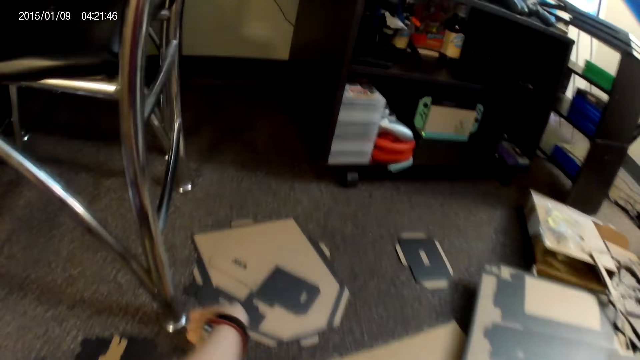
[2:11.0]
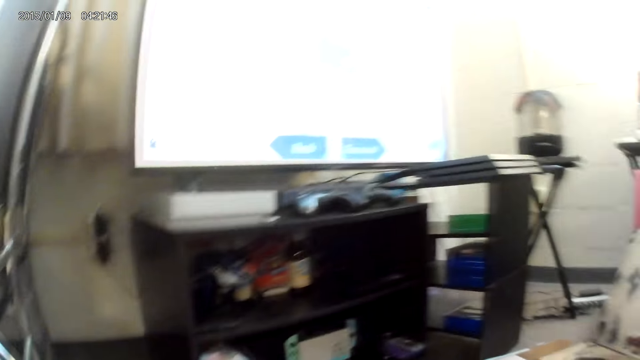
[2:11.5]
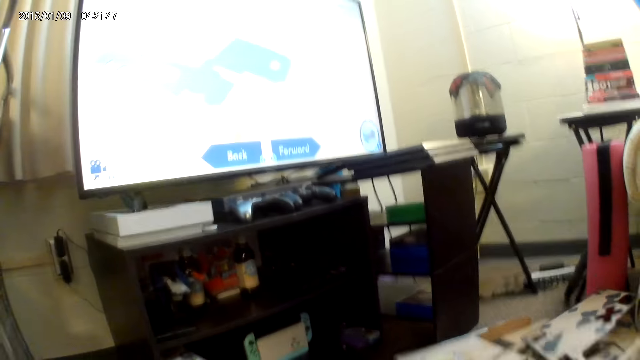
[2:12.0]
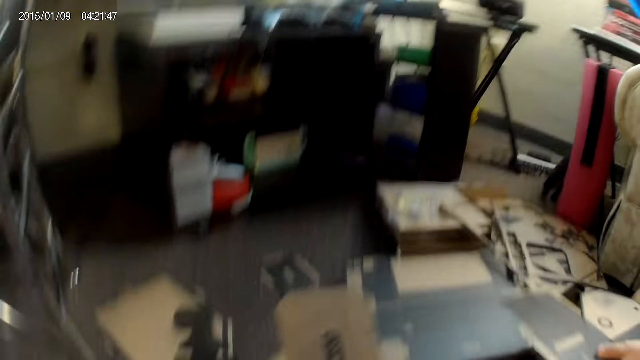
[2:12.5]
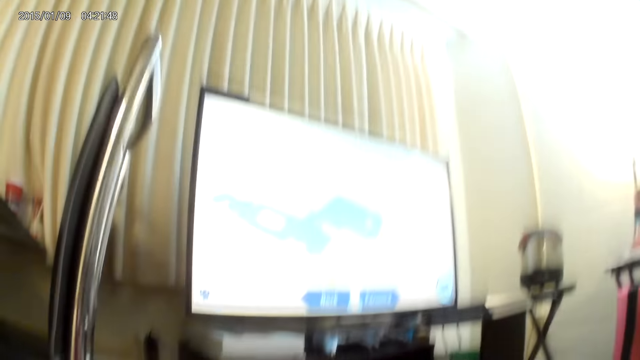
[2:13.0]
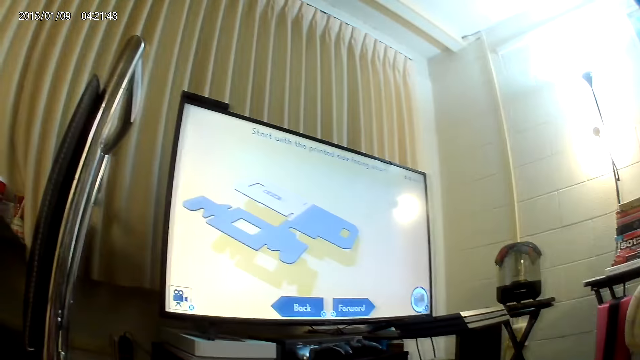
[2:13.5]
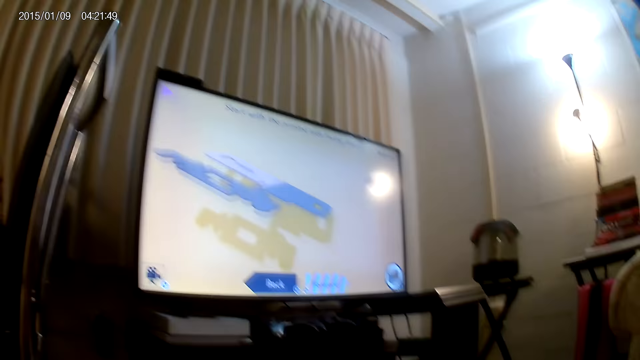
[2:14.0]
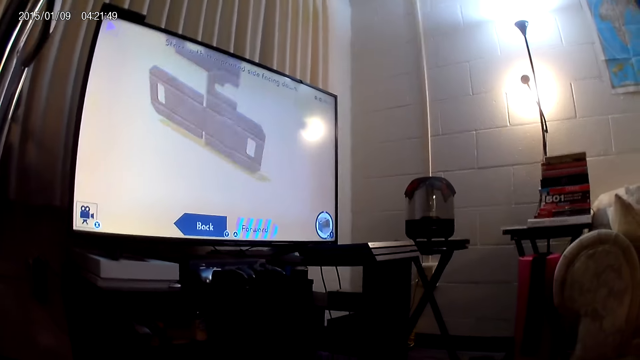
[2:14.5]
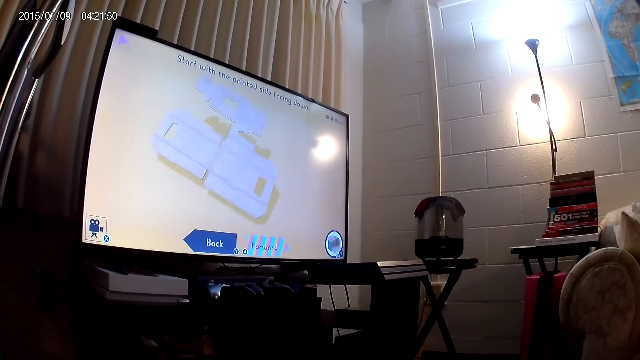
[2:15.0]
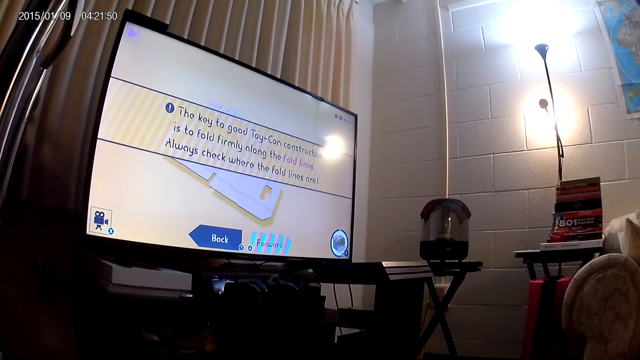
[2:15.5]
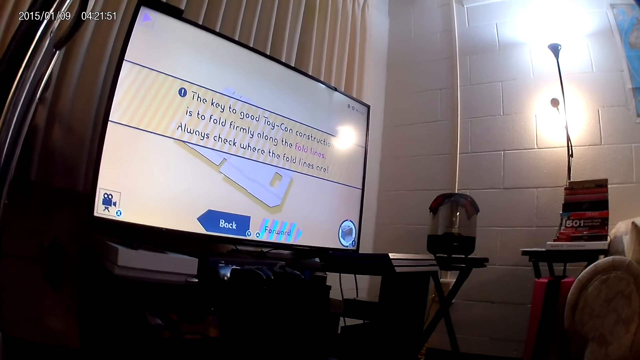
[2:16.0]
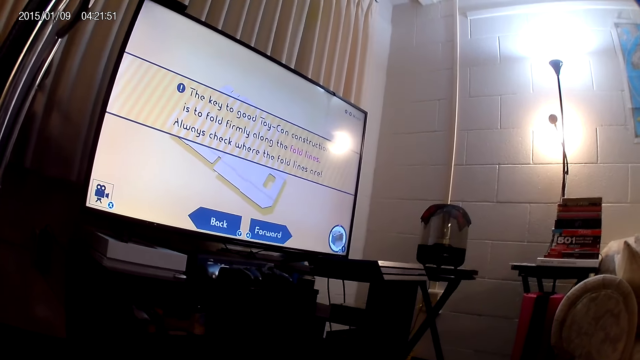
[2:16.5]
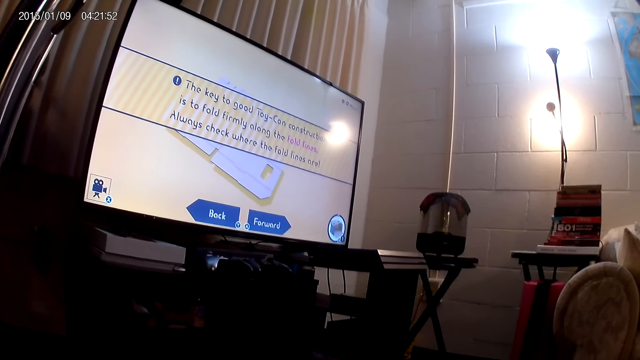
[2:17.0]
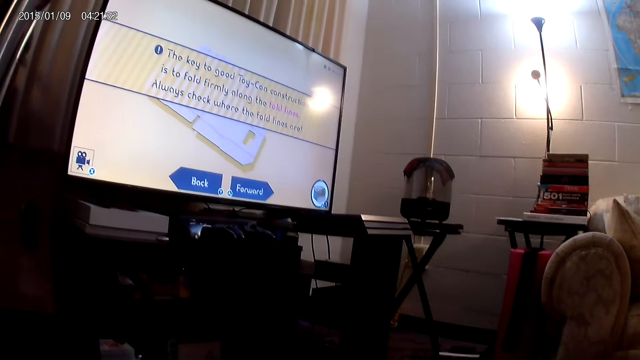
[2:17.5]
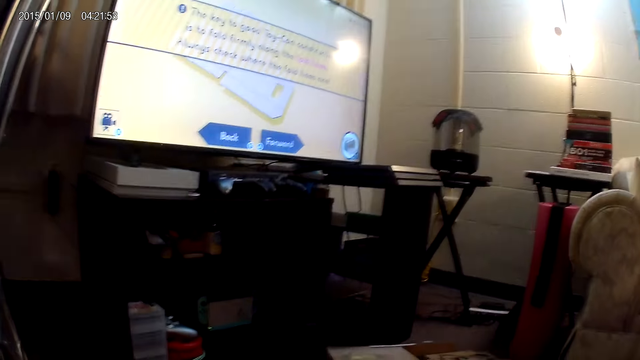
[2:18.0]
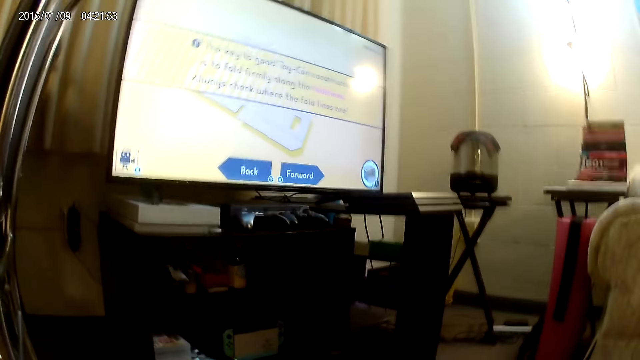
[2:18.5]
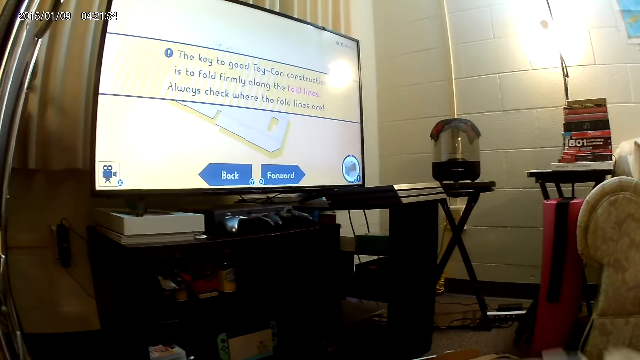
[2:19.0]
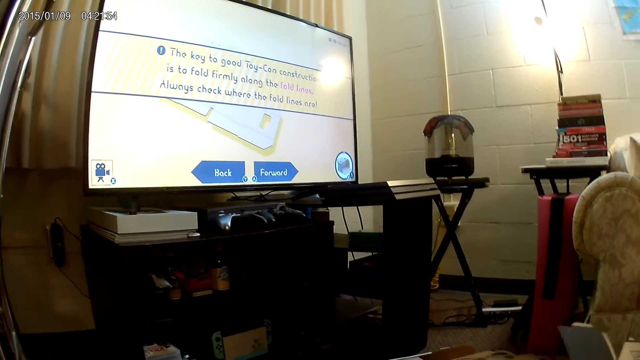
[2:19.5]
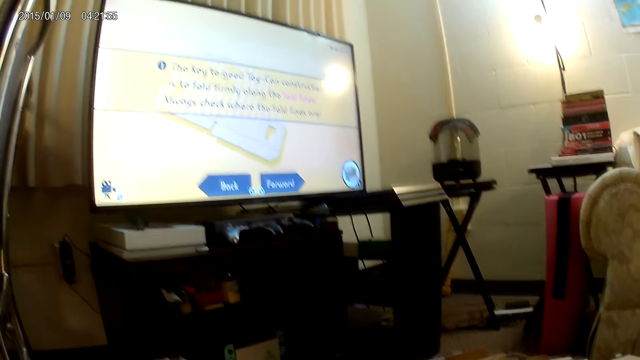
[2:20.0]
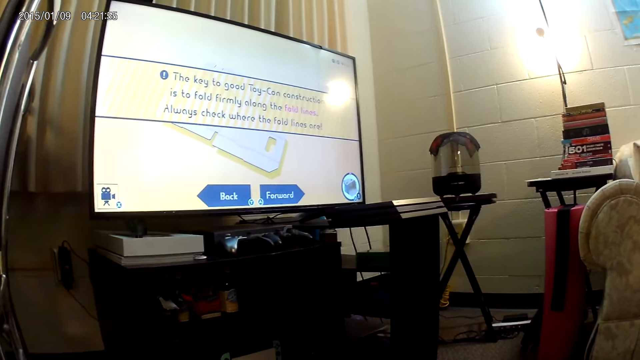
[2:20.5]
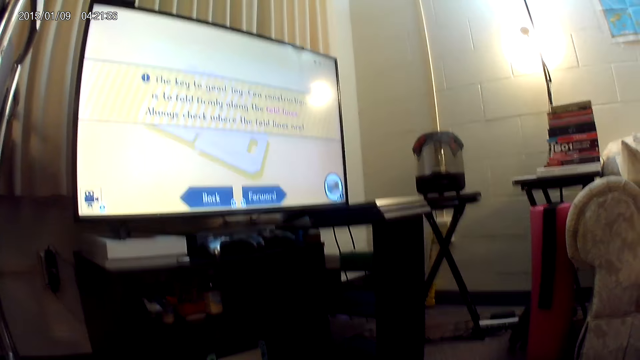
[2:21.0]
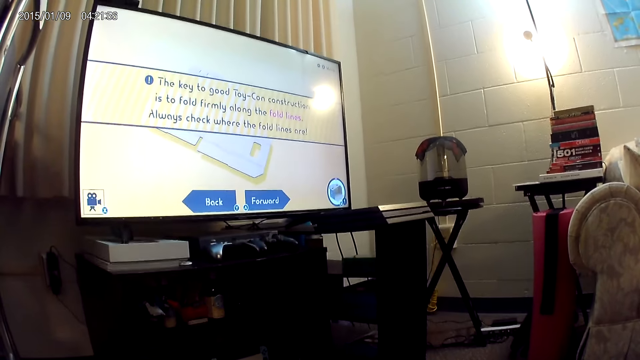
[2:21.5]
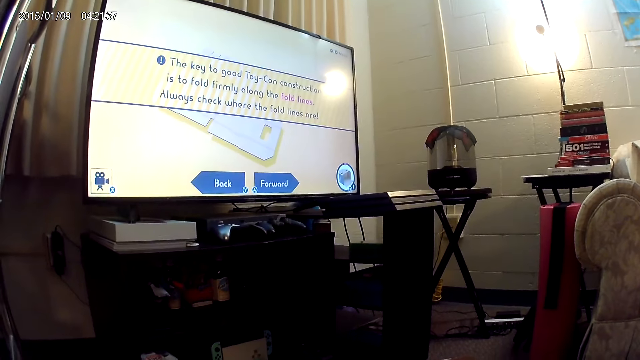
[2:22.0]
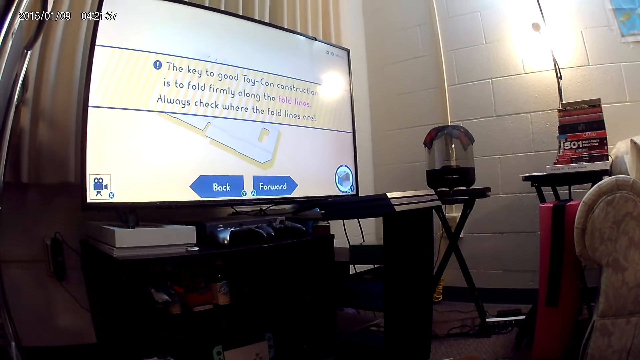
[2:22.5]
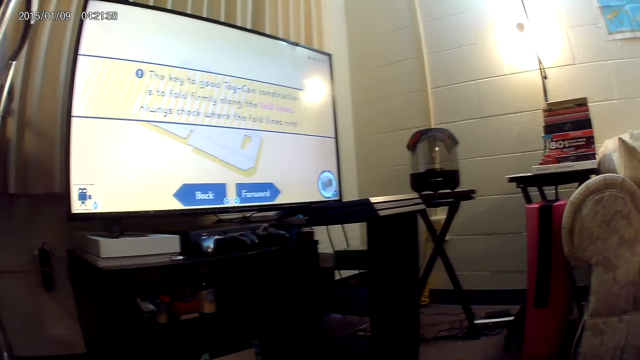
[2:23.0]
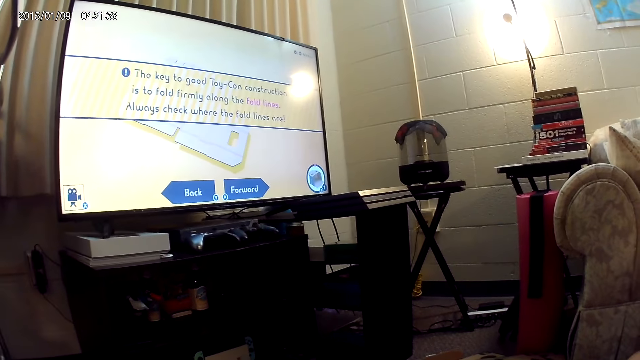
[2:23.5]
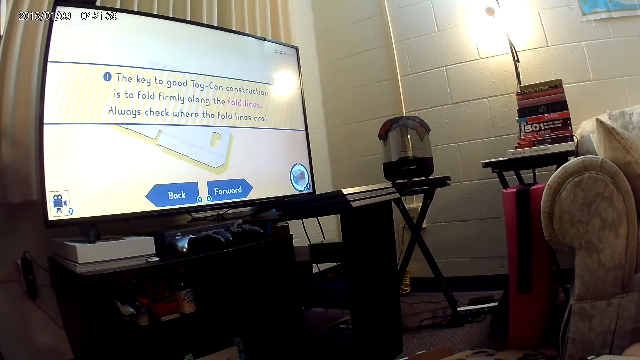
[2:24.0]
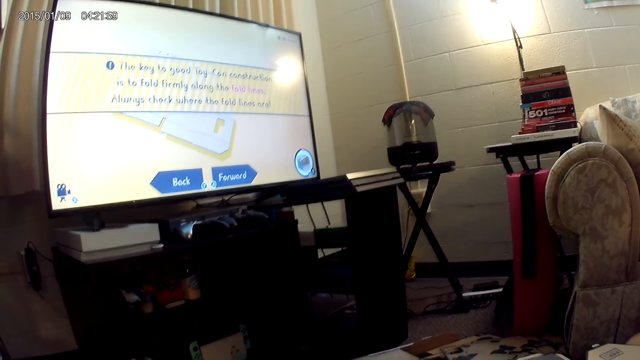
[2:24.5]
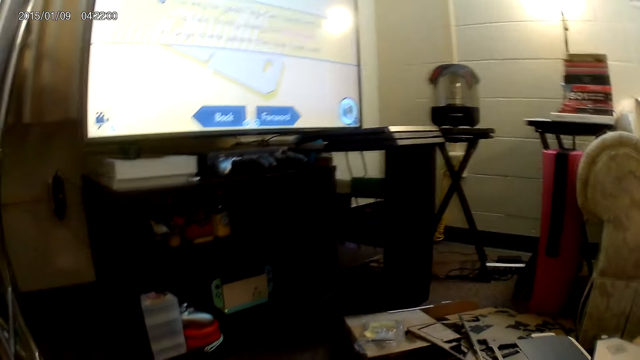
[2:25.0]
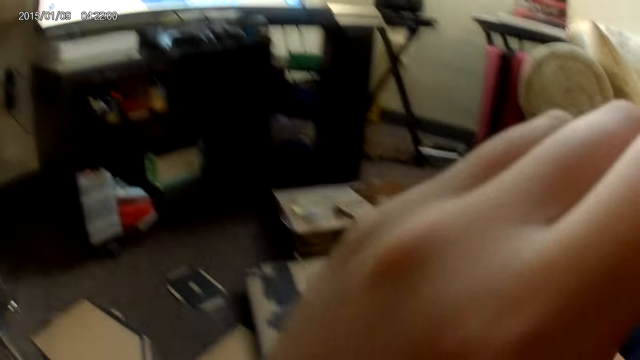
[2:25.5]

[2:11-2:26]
The camera wearer picks up a cardboard piece from the floor with her left hand. A man places the cardboard piece on the floor with his right hand. The camera wearer puts a cardbox on the floor. She rubs her face with her left hand.

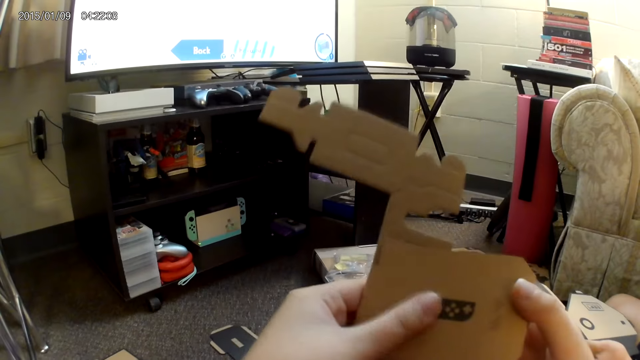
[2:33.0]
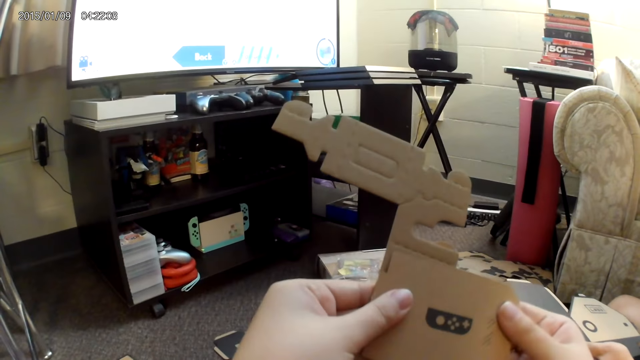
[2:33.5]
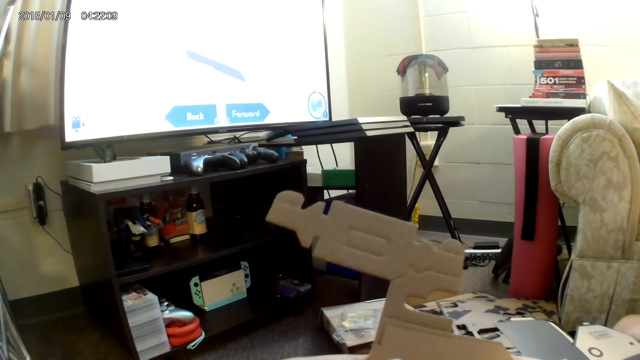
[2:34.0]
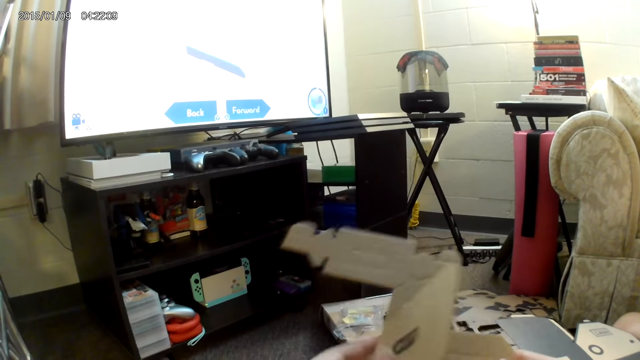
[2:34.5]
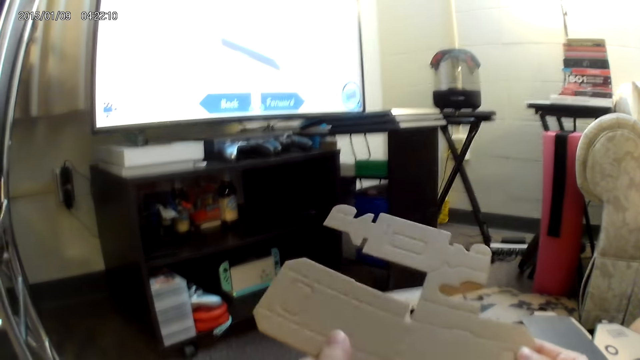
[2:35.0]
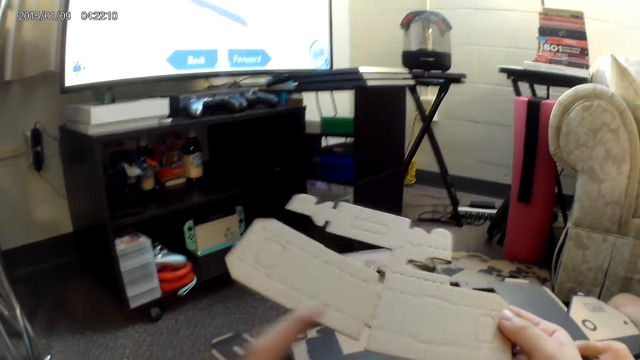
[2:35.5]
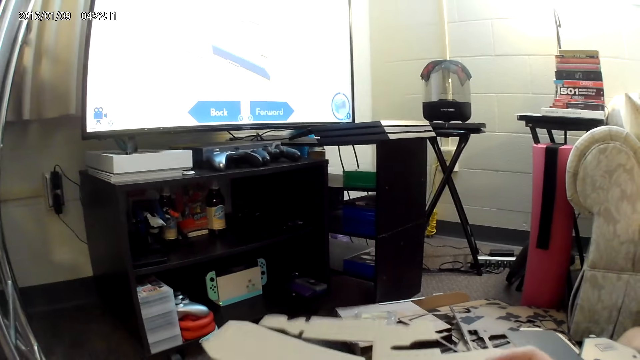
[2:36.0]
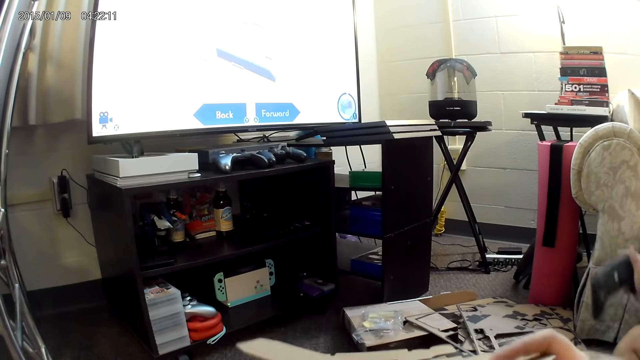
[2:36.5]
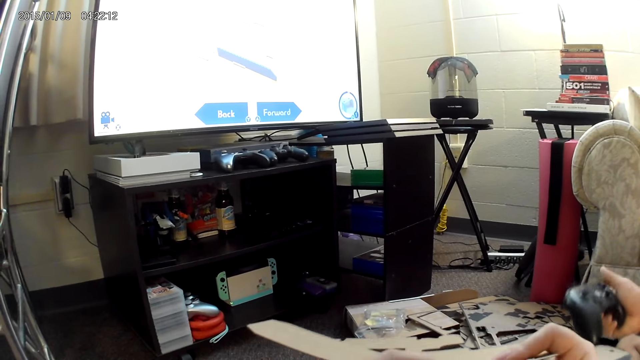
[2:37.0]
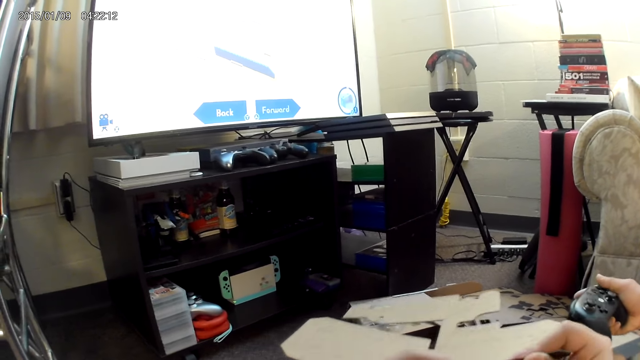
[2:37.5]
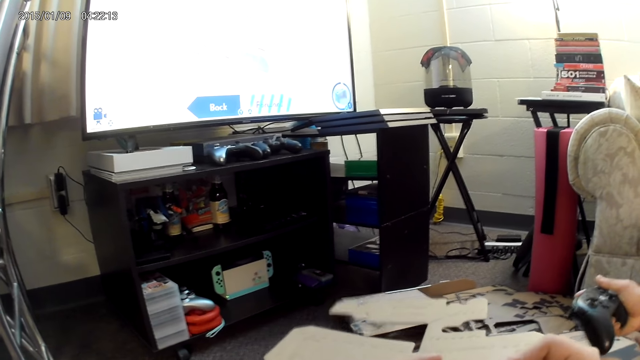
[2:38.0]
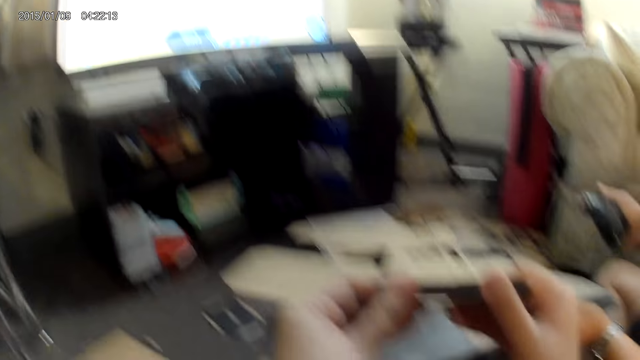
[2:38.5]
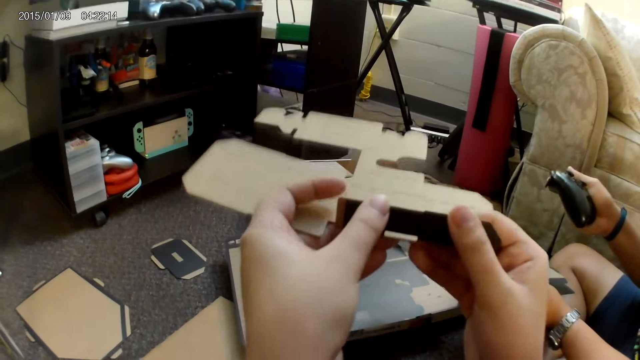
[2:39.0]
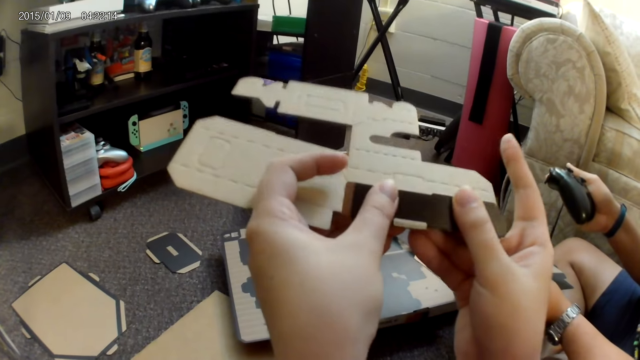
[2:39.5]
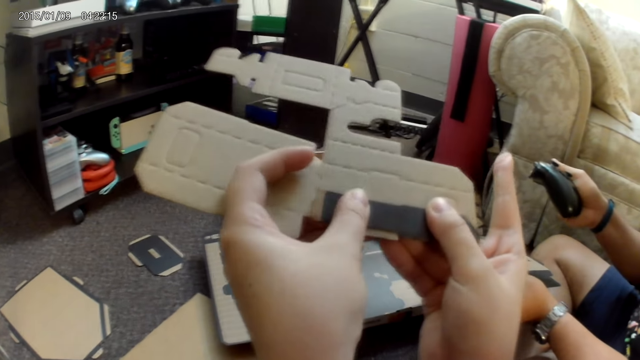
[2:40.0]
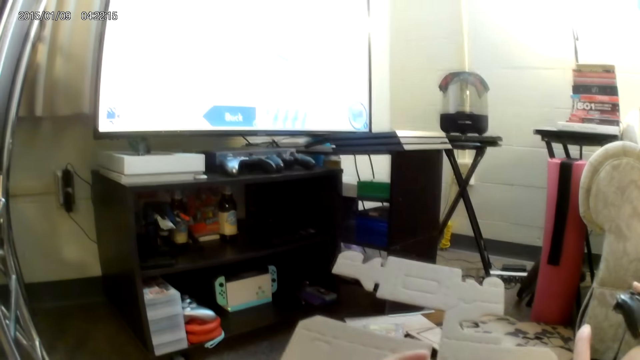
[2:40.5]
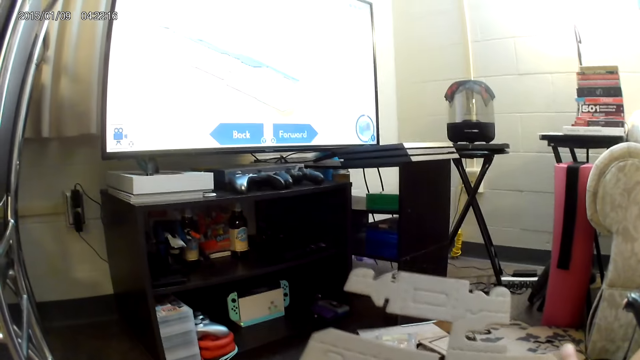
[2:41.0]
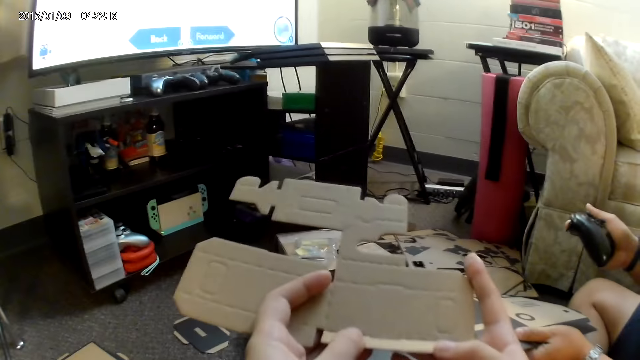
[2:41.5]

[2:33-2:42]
The camera wearer unfolds a cardboard piece with both hands. A man holds a game controller with his right hand, picks up the game controller, and plays the cardbox game. The camera wearer bends a part of the cardboard piece with both hands.
